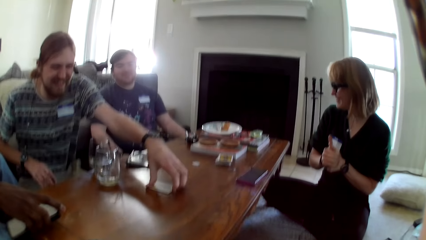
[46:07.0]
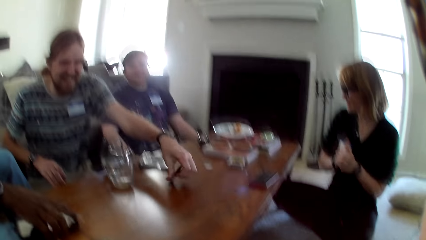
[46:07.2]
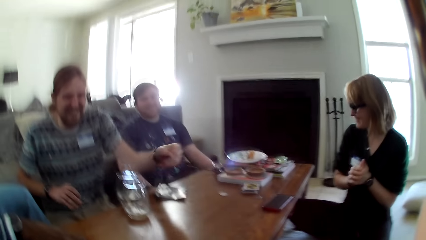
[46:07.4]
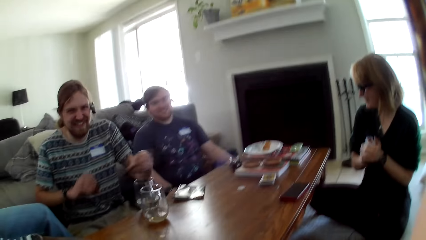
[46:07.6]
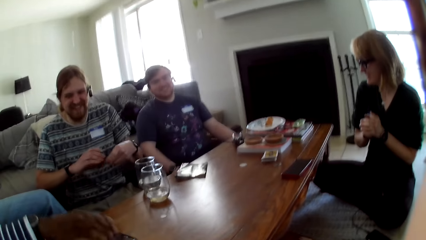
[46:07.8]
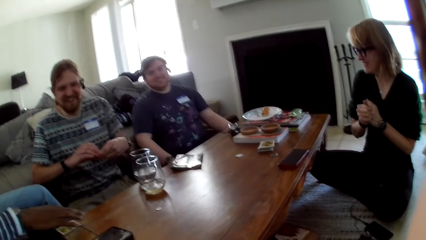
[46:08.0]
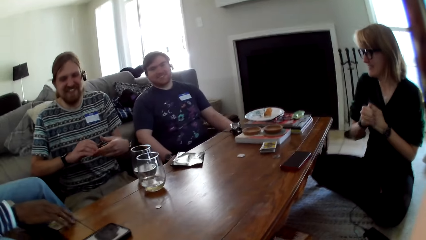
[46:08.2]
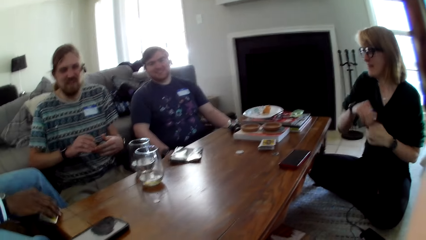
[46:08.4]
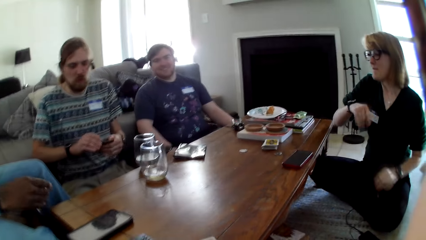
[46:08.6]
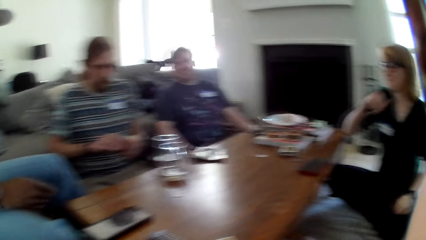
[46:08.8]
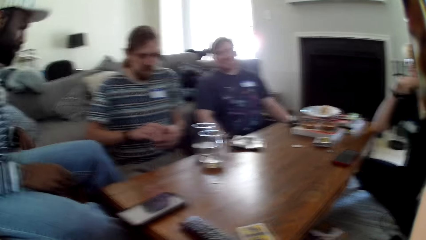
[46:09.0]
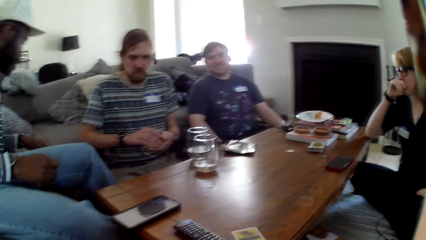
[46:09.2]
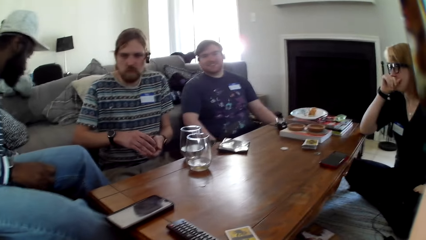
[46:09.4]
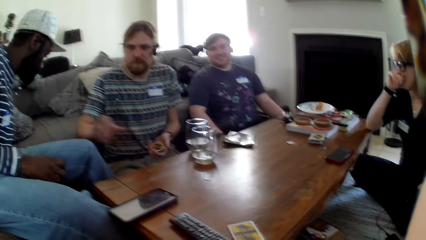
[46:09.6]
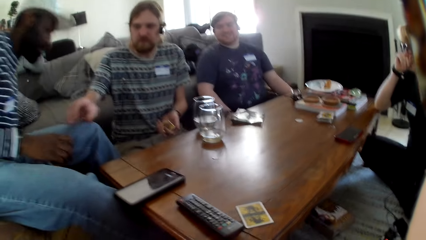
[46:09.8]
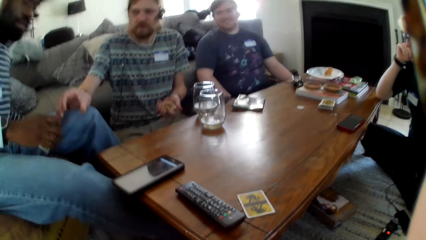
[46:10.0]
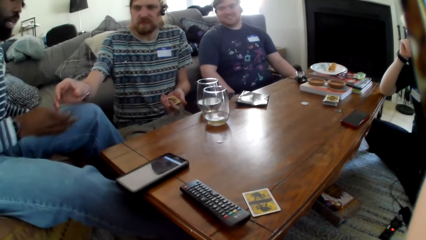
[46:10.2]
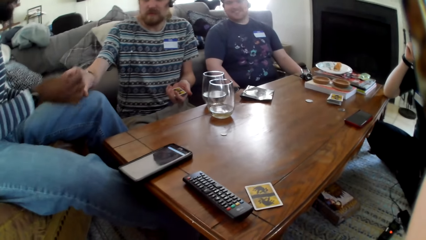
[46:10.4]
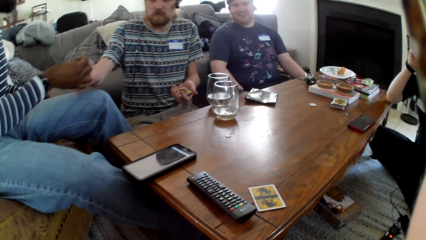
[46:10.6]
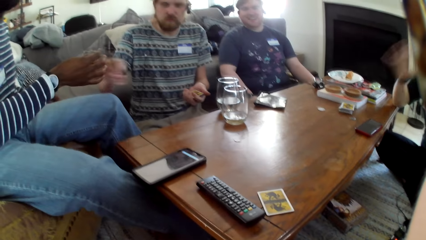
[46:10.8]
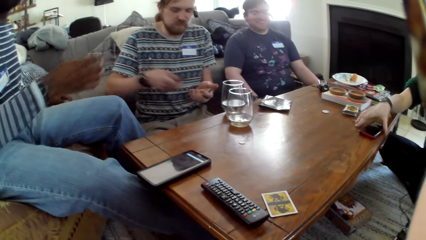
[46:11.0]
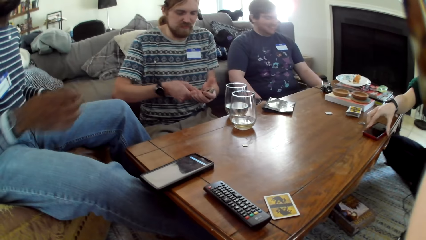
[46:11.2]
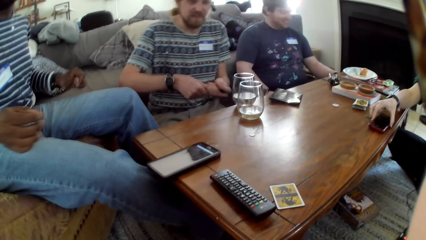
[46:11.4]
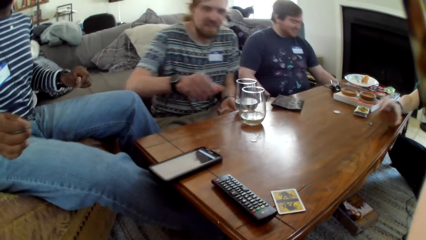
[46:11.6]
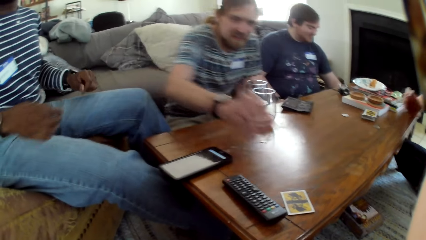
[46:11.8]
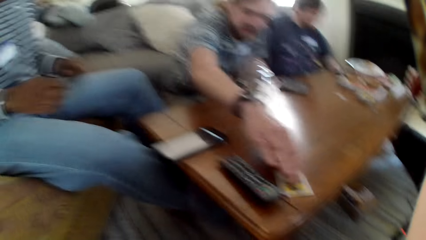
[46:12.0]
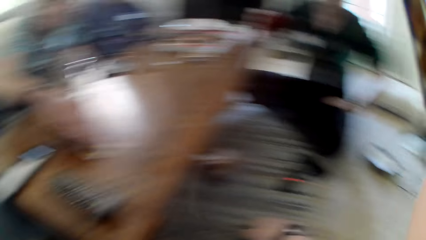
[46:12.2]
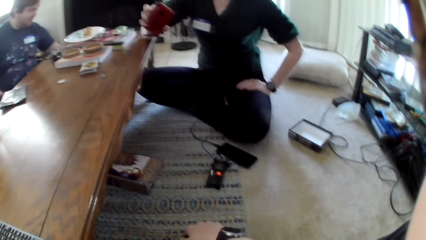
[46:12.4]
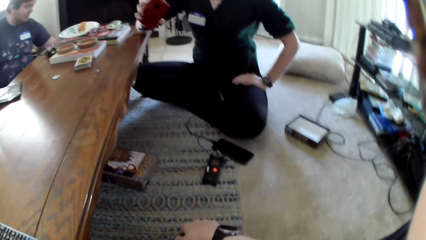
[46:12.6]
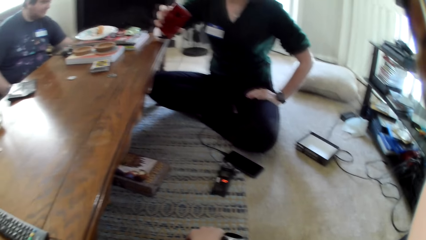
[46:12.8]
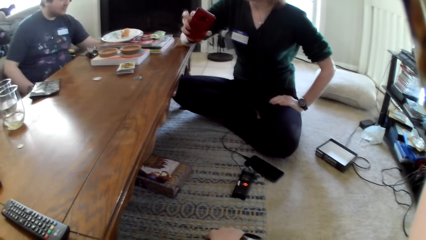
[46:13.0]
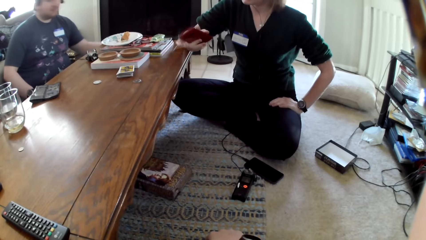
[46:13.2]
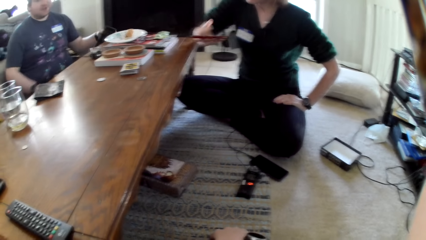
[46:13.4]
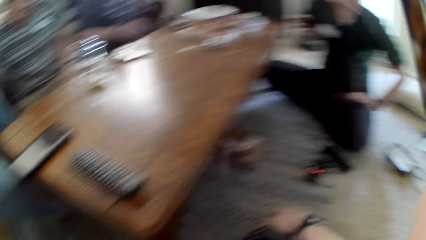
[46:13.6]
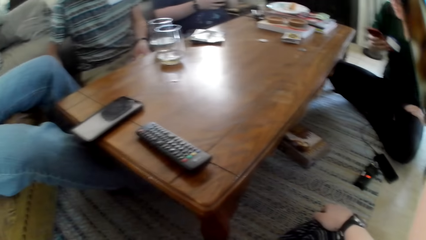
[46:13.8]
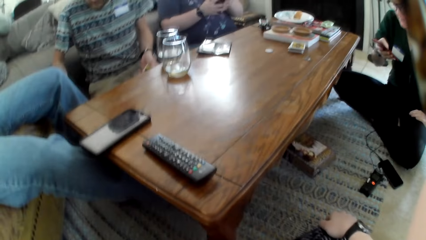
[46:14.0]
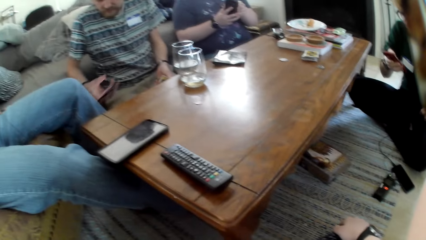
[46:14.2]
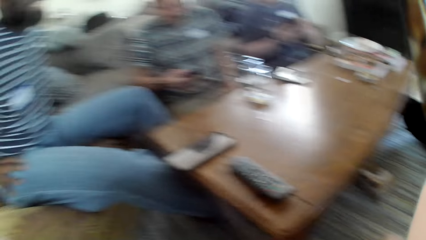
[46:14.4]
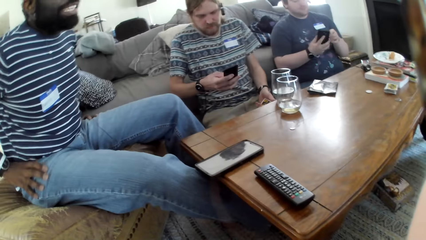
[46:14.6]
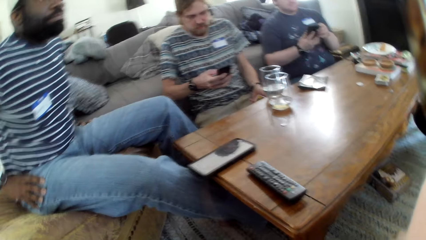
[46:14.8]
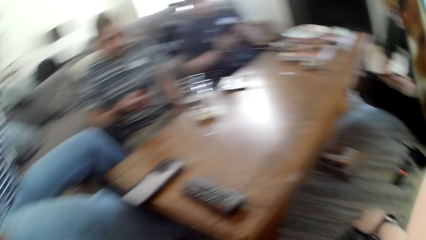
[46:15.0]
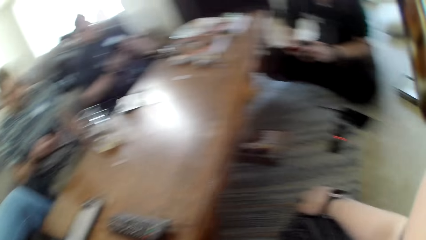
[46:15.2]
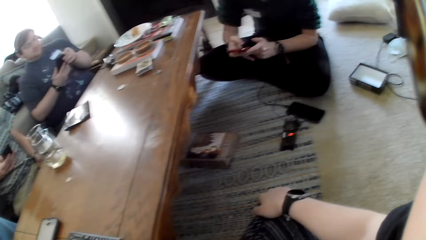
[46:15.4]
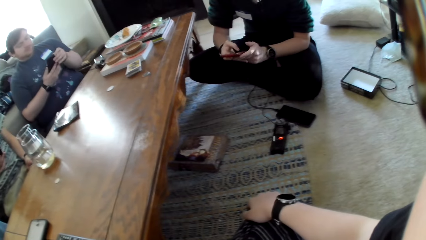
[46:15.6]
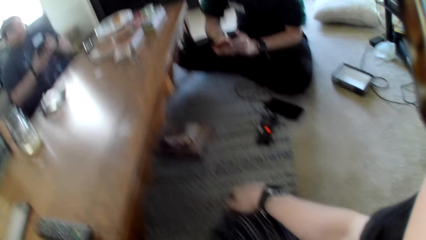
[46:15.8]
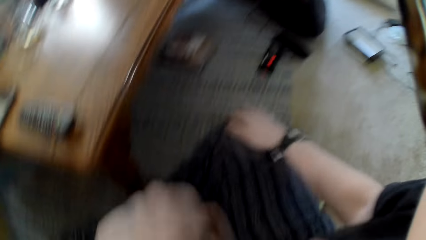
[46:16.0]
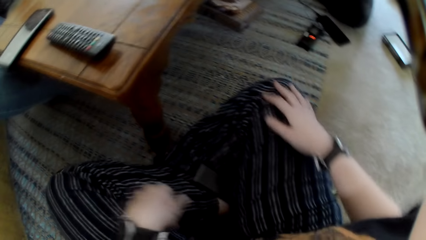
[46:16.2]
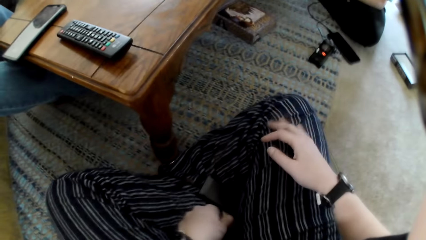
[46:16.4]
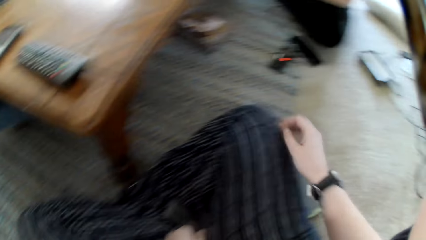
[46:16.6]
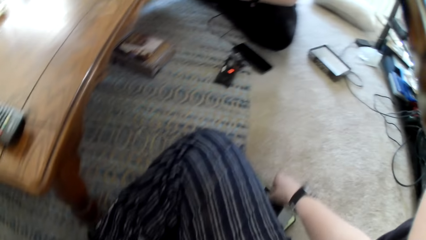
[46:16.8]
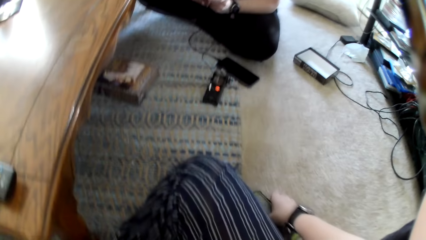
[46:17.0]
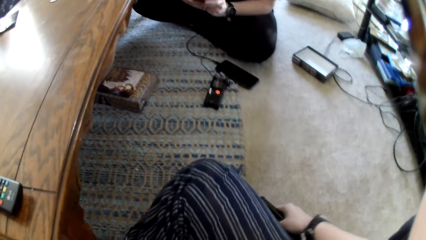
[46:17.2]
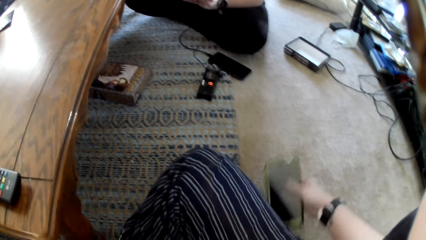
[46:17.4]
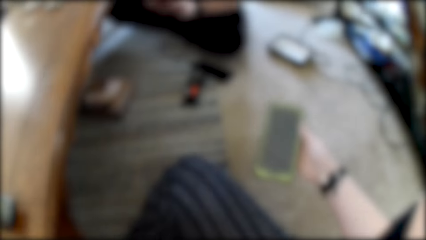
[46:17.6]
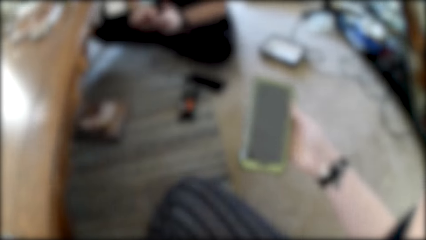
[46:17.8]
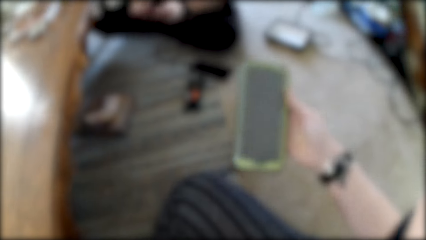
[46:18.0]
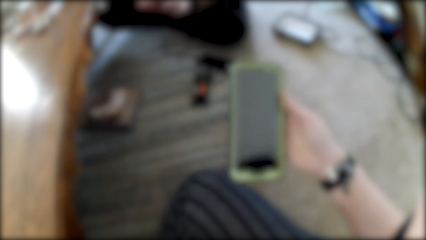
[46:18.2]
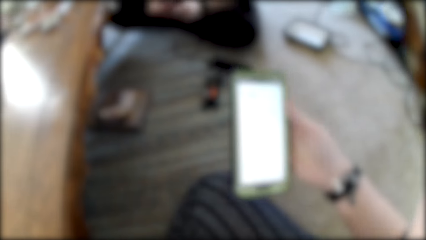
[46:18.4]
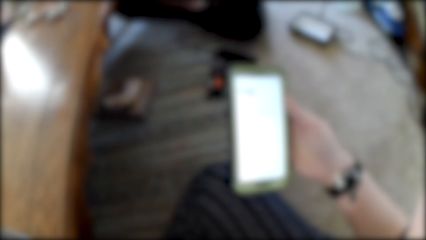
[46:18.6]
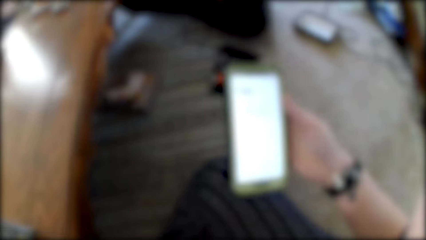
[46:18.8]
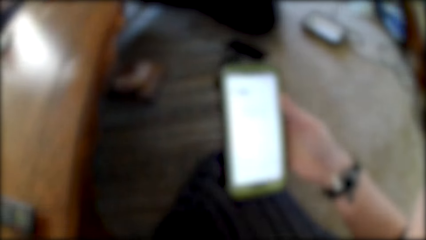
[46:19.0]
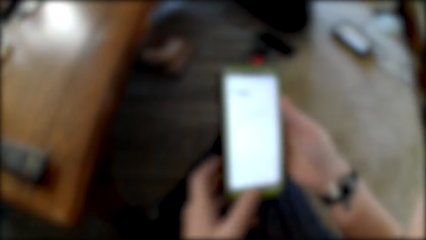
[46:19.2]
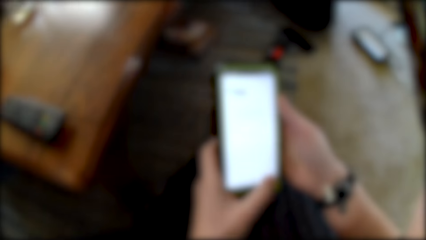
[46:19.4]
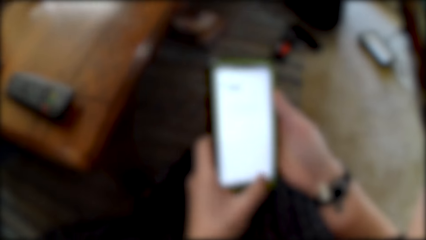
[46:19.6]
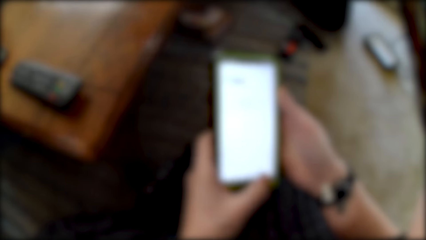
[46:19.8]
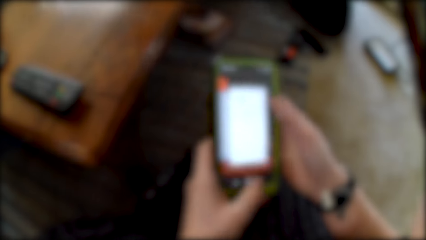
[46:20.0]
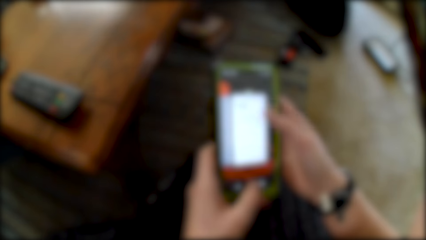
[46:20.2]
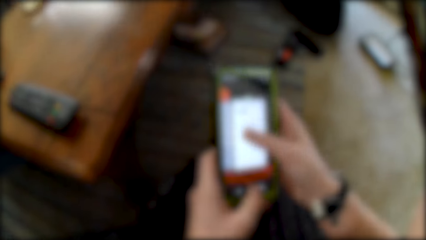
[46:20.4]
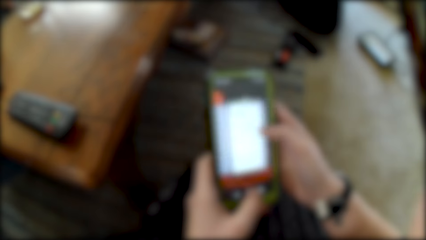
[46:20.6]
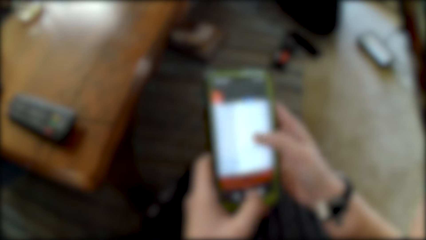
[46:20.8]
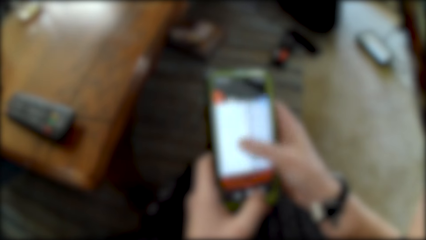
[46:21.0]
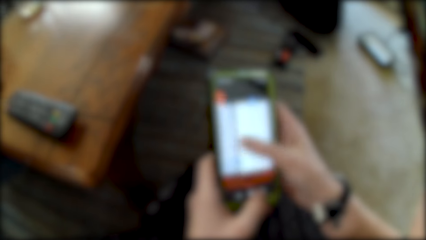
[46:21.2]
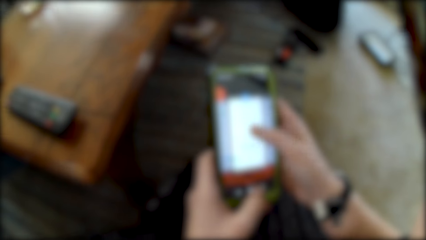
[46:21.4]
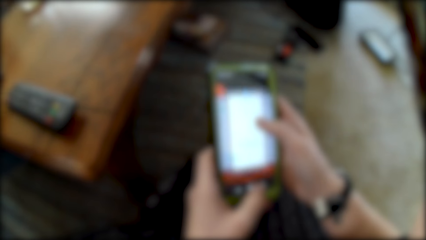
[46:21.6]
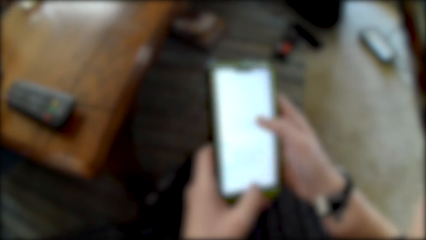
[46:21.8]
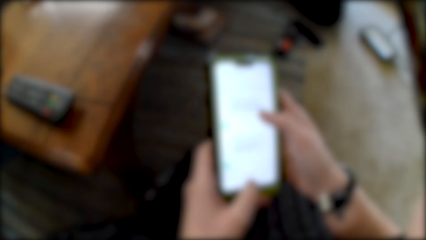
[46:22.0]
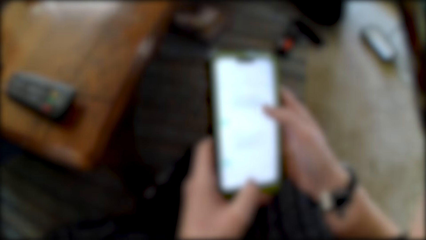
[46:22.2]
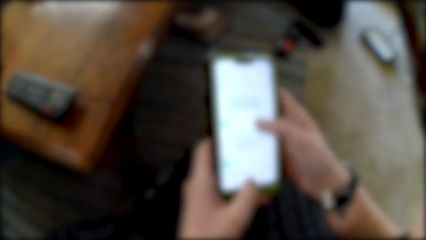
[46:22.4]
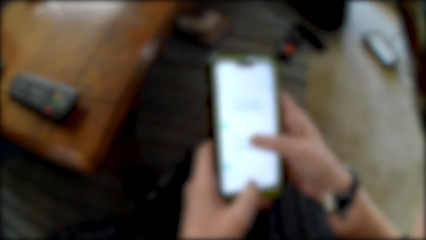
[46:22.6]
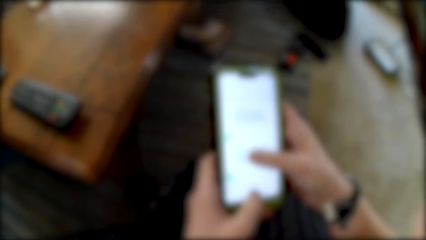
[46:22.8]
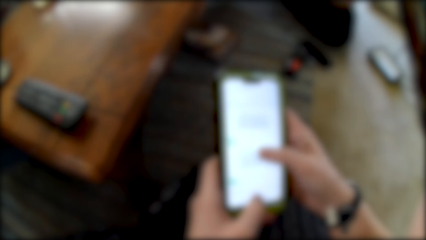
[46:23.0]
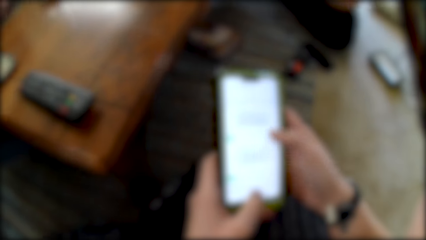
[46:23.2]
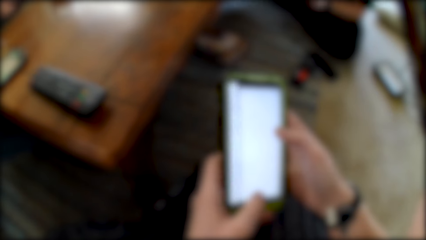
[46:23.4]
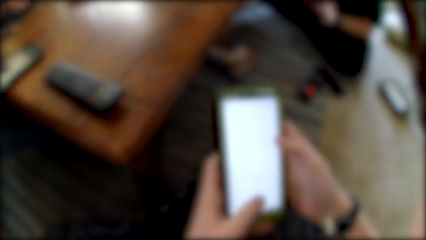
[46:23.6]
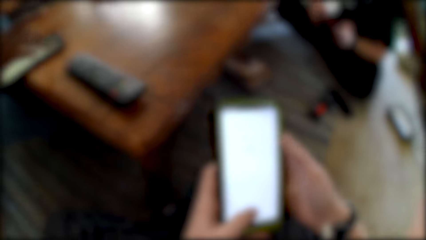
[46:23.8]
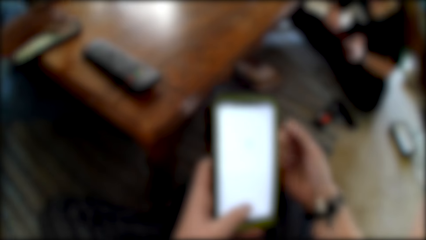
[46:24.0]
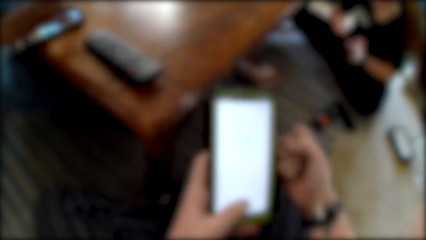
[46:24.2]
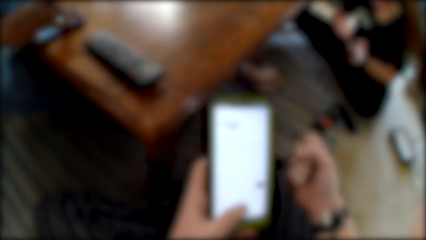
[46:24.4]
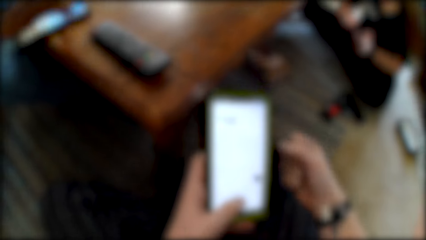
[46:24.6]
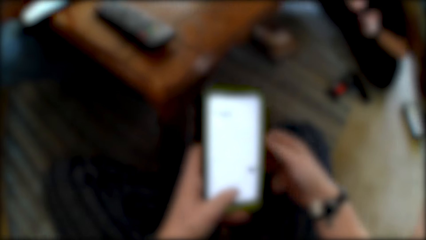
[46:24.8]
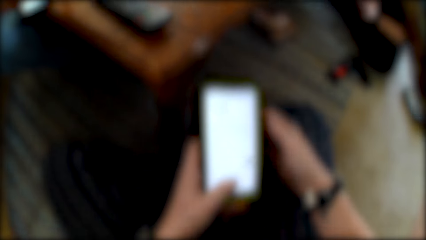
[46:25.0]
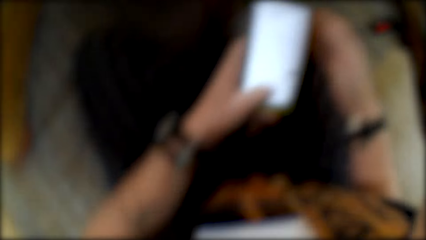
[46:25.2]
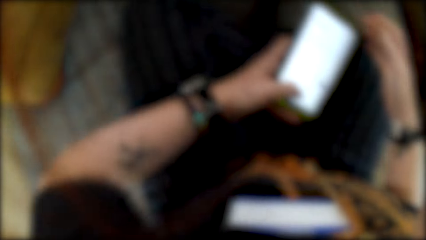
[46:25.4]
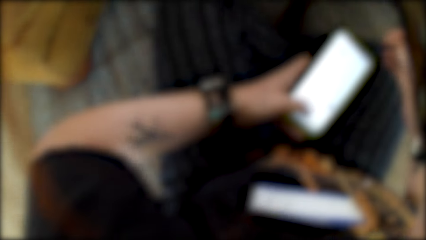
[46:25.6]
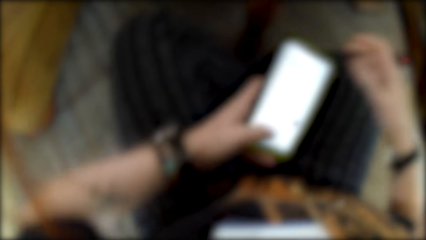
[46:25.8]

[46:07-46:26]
A man picks cards from the table. Another man picks up a card. The first man takes a card from the other man. The other man gives the card to the first man. A person picks up a phone. The first man picks cards from the table. A woman holds her phone. Another person picks up a phone. The woman swipes through her phone. The first man picks up a phone and swipes on his phone. The first person uses the phone. The camera wearer picks up her phone. They press the side button. They use the phone. They swipe on his phone.
